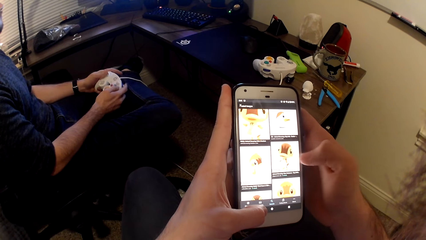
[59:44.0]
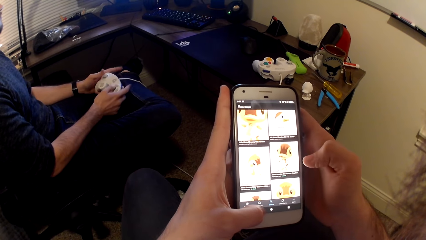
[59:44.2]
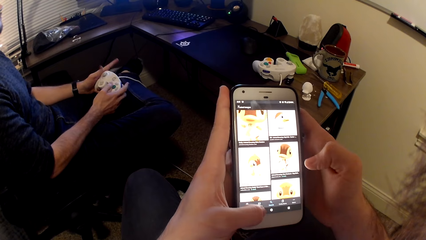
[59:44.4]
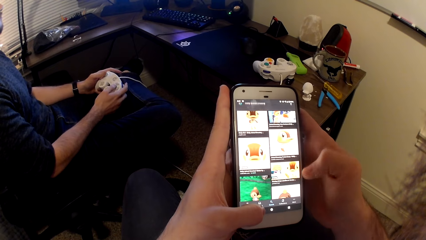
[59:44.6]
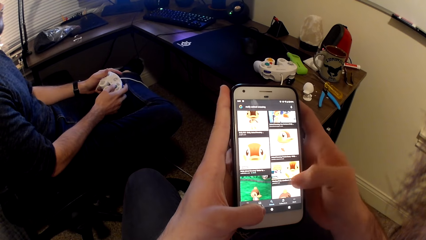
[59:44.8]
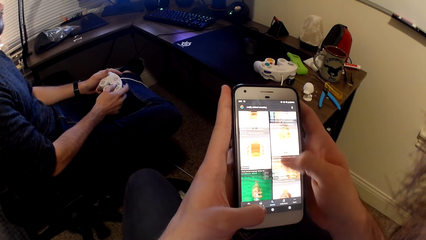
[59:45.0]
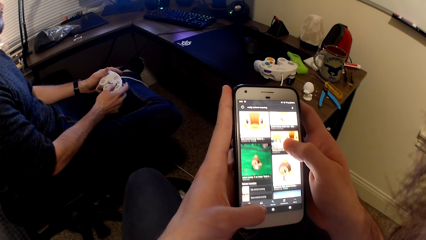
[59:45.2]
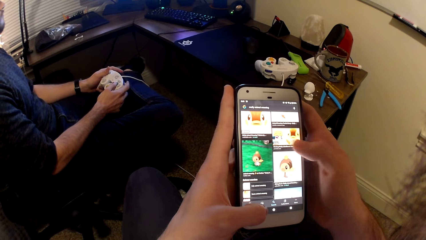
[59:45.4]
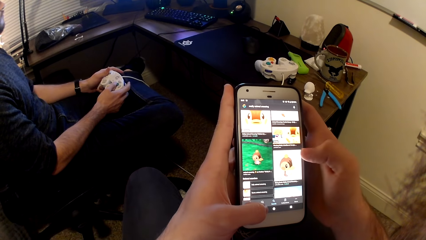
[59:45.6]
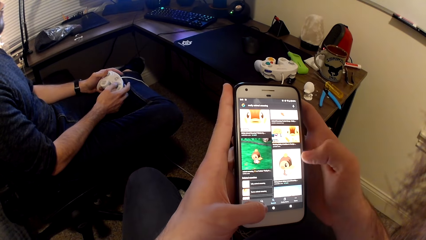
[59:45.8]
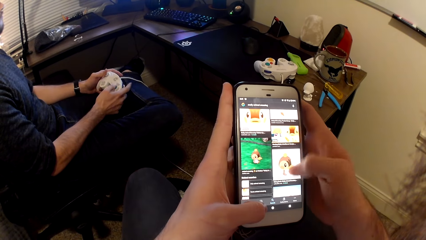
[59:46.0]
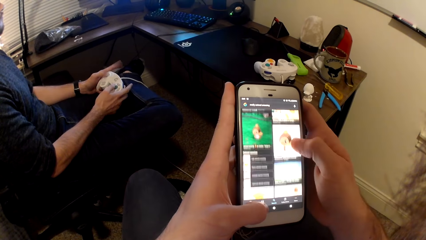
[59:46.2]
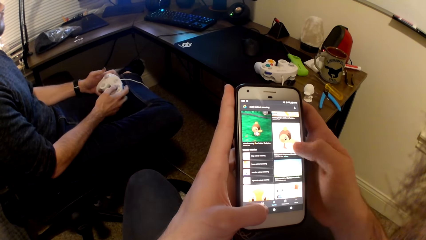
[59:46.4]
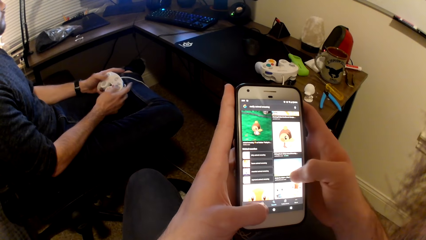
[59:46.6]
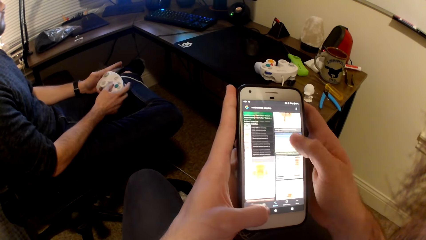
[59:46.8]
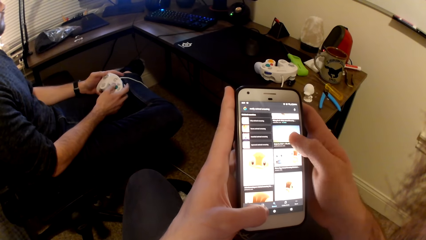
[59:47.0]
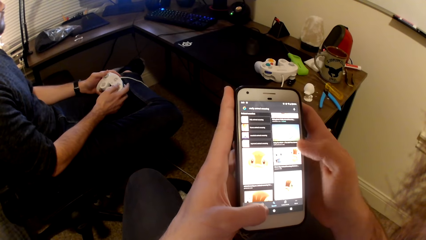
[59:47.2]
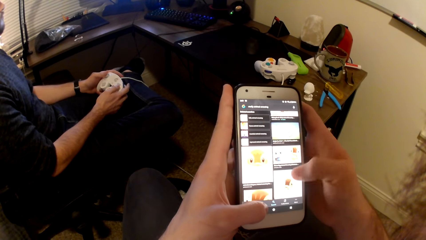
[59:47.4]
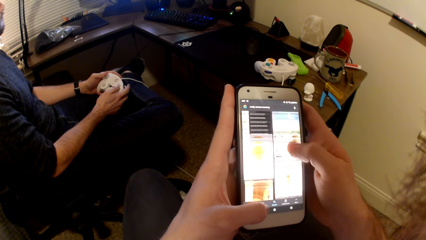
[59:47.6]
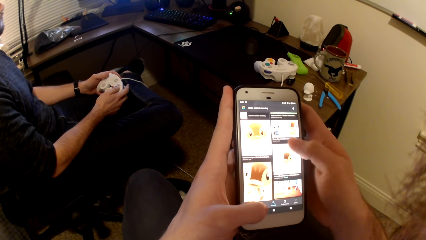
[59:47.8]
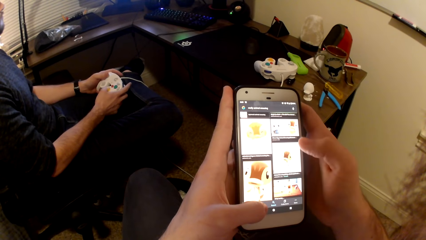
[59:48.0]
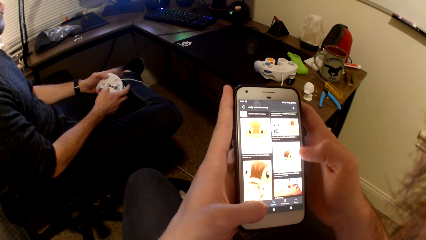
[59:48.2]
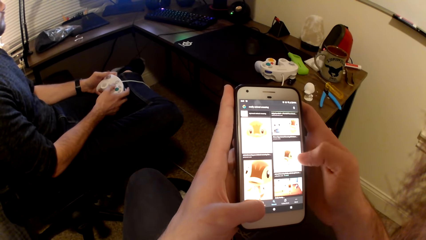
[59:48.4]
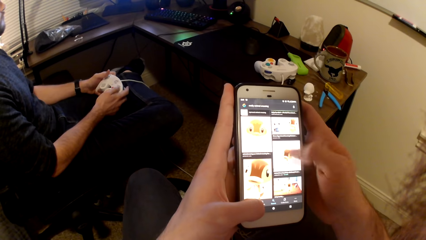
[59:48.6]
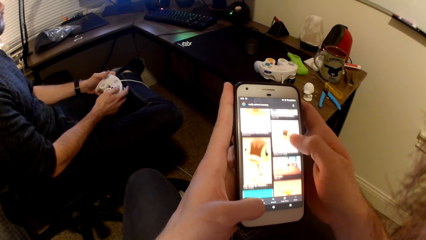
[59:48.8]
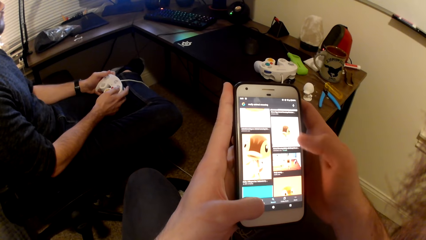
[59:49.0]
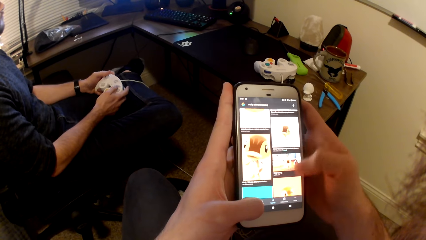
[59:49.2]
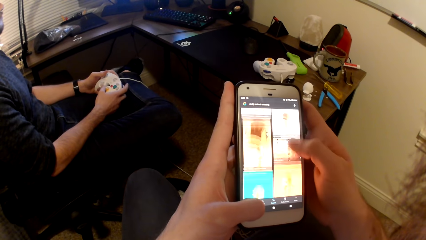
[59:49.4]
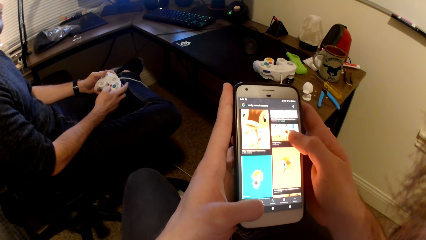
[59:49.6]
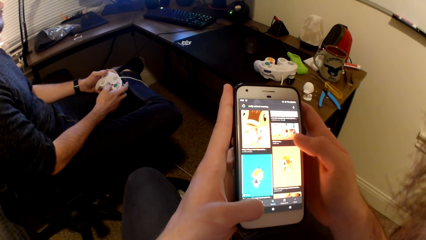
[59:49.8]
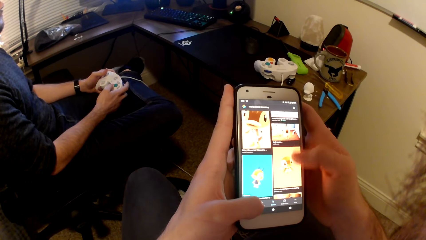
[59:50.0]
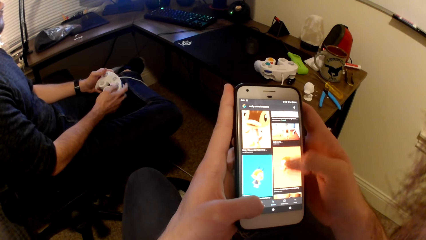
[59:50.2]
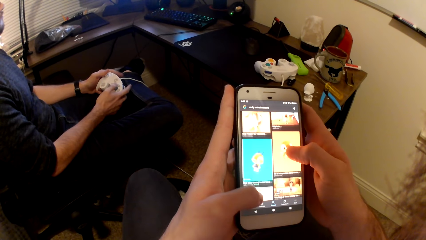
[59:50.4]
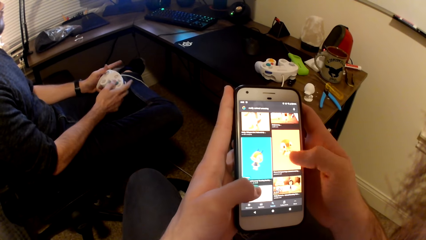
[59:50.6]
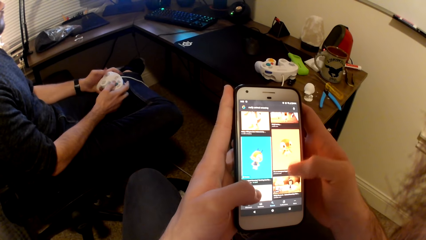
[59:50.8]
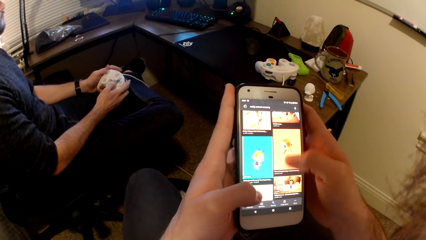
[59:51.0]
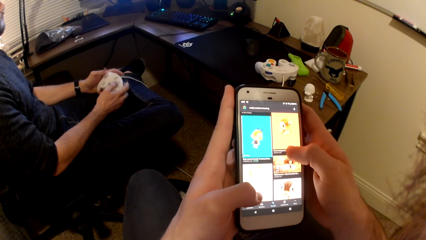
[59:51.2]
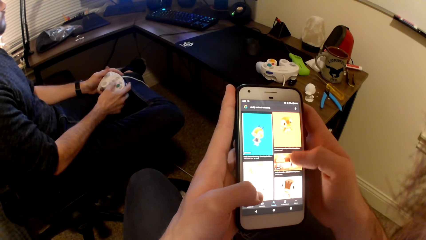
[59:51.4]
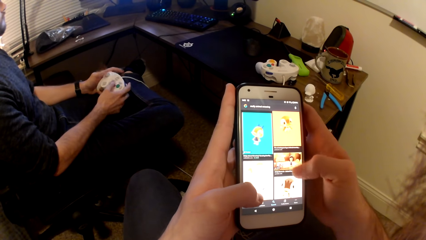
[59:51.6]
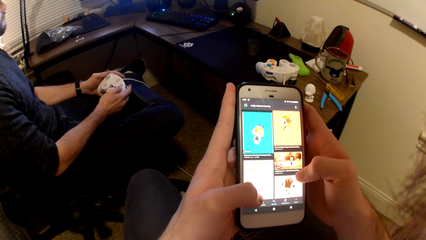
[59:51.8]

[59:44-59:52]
A man plays a game on the computer with a game pad.

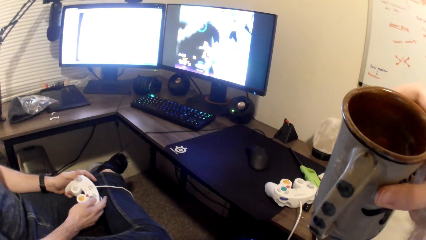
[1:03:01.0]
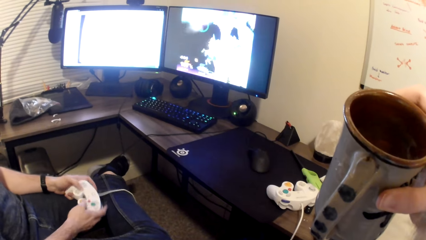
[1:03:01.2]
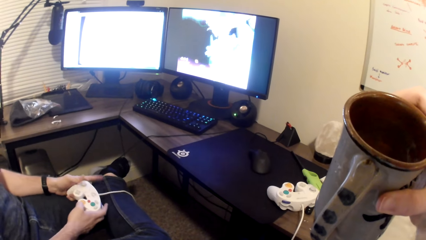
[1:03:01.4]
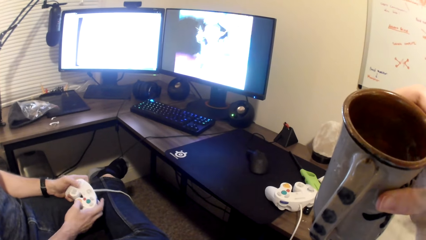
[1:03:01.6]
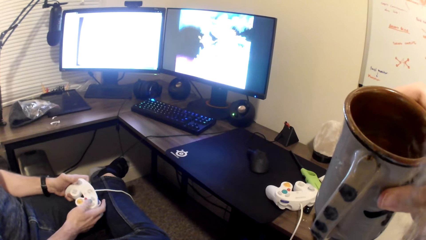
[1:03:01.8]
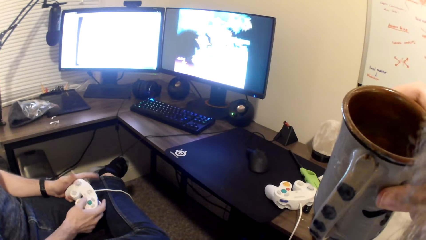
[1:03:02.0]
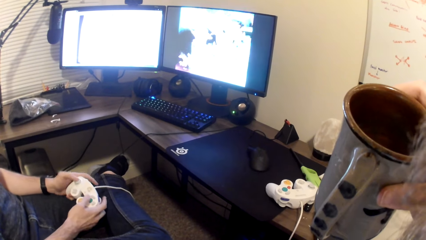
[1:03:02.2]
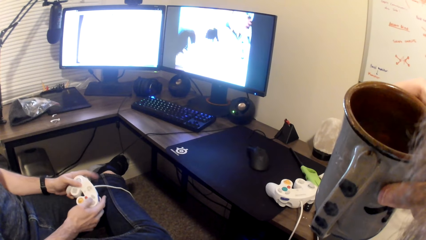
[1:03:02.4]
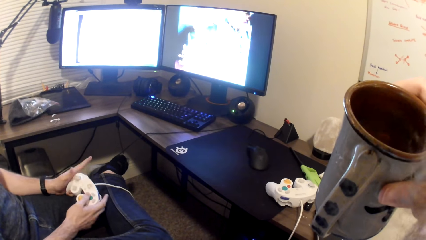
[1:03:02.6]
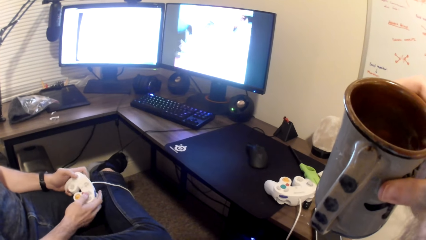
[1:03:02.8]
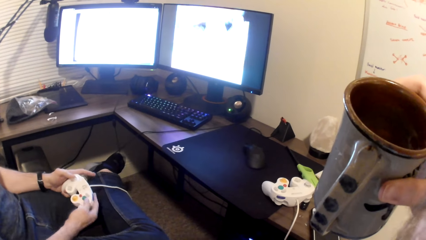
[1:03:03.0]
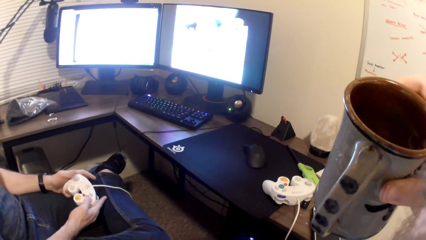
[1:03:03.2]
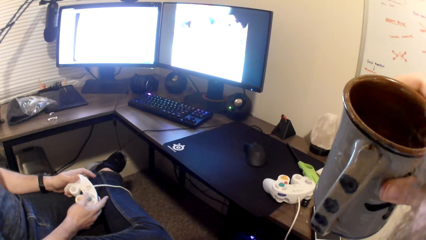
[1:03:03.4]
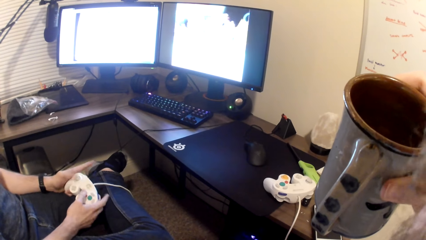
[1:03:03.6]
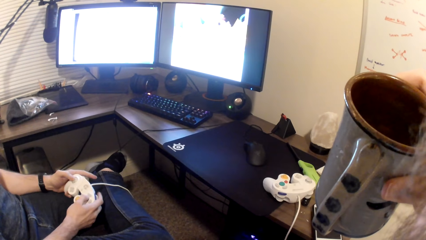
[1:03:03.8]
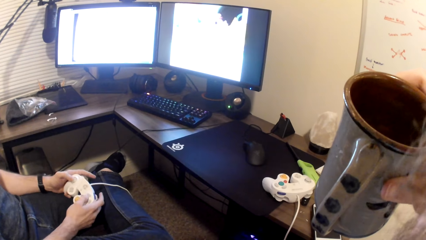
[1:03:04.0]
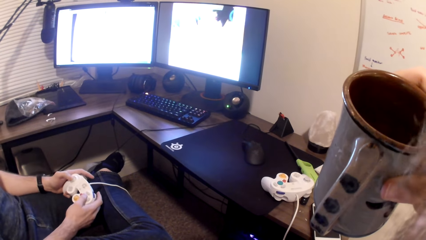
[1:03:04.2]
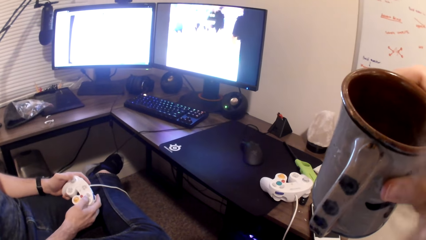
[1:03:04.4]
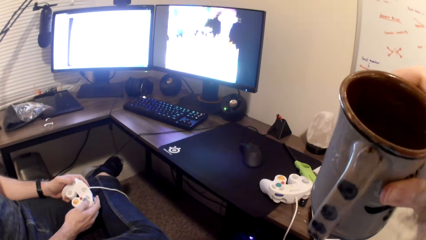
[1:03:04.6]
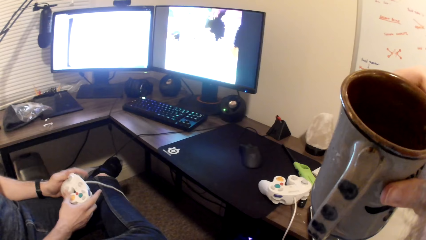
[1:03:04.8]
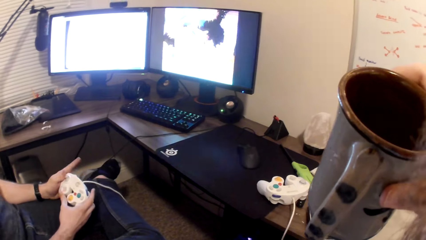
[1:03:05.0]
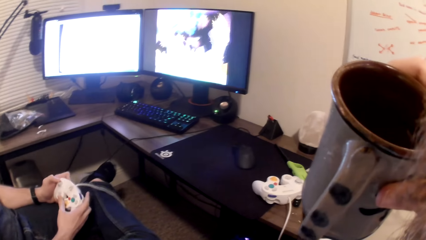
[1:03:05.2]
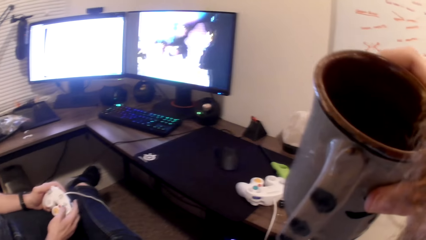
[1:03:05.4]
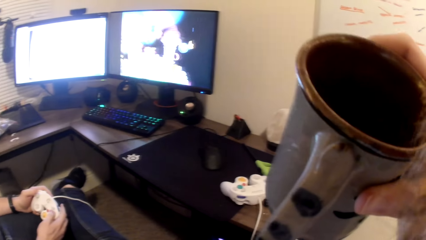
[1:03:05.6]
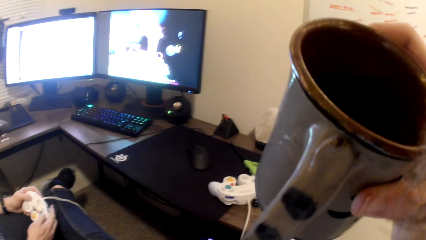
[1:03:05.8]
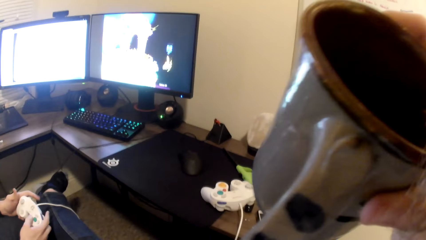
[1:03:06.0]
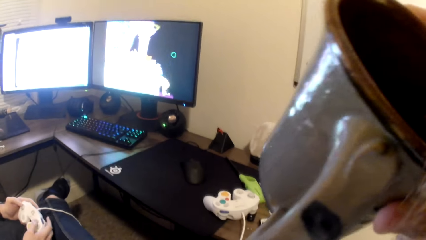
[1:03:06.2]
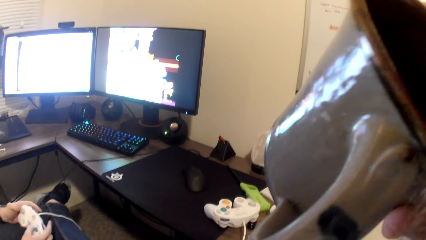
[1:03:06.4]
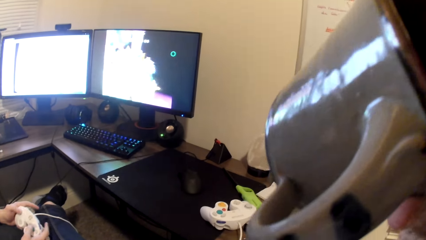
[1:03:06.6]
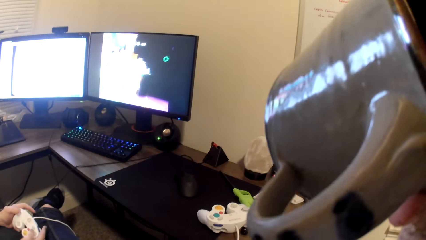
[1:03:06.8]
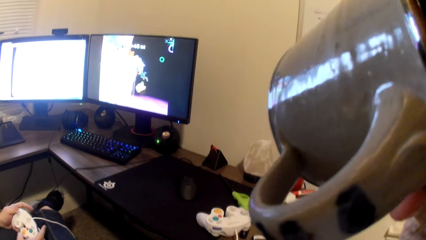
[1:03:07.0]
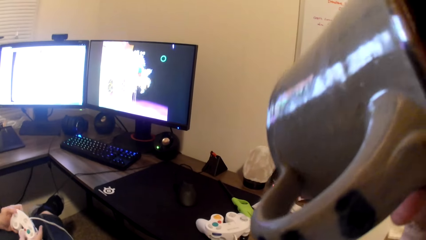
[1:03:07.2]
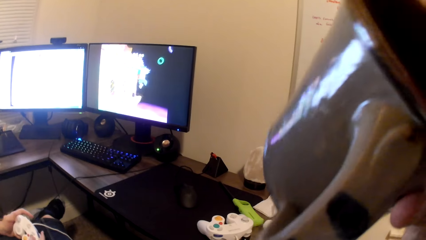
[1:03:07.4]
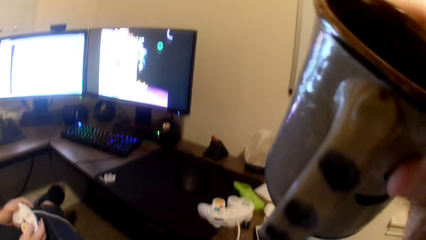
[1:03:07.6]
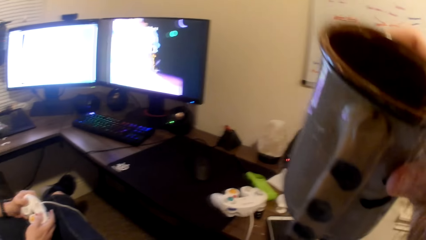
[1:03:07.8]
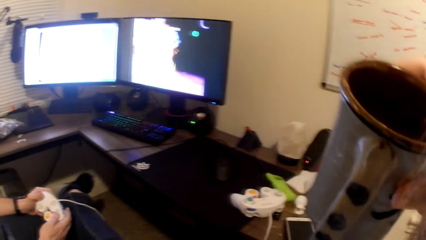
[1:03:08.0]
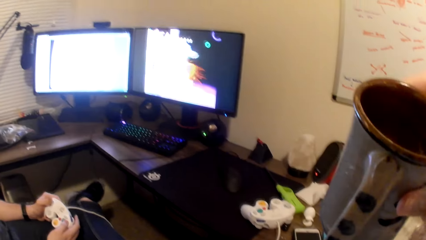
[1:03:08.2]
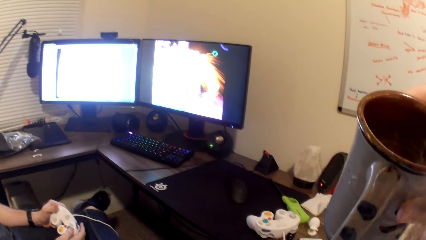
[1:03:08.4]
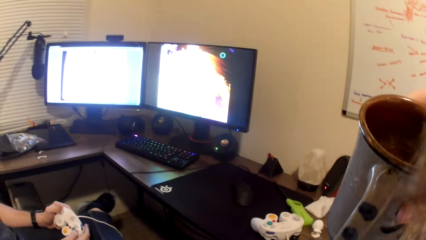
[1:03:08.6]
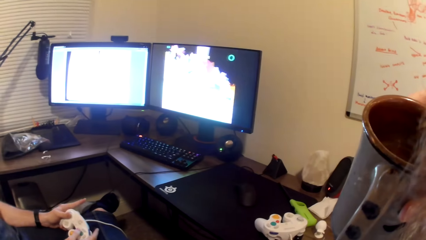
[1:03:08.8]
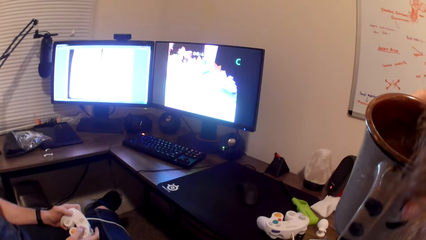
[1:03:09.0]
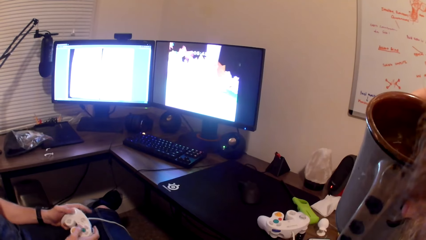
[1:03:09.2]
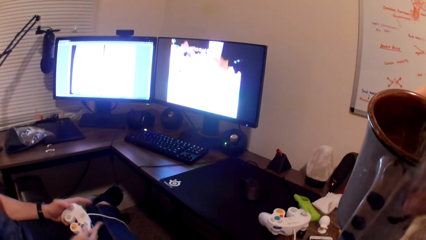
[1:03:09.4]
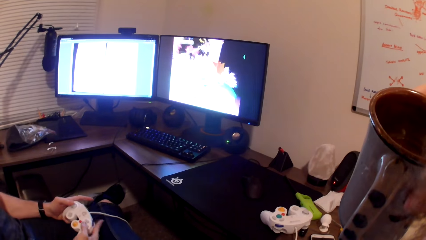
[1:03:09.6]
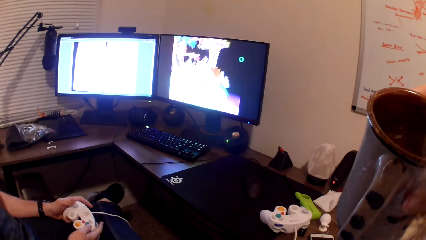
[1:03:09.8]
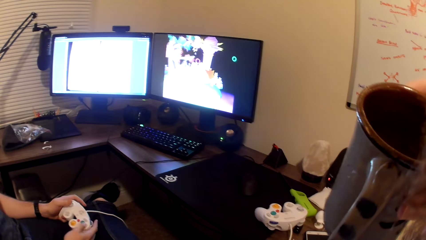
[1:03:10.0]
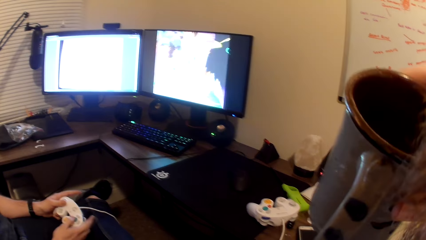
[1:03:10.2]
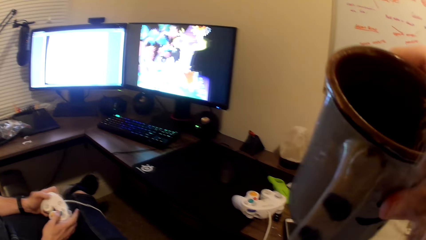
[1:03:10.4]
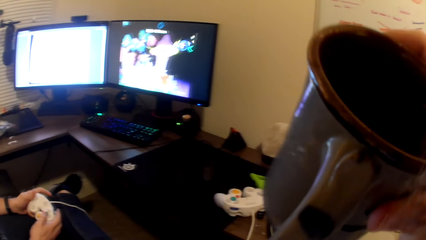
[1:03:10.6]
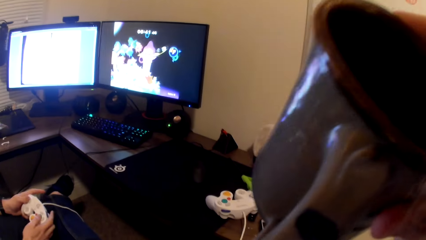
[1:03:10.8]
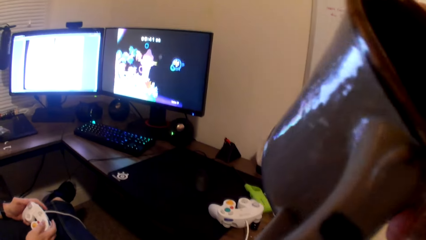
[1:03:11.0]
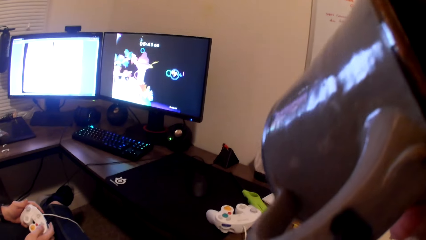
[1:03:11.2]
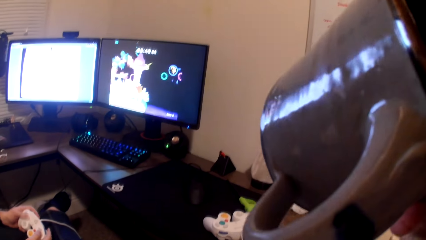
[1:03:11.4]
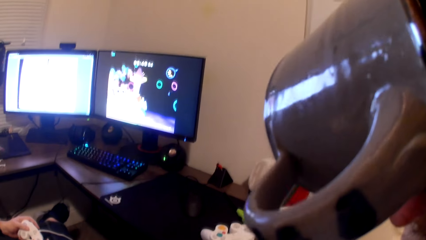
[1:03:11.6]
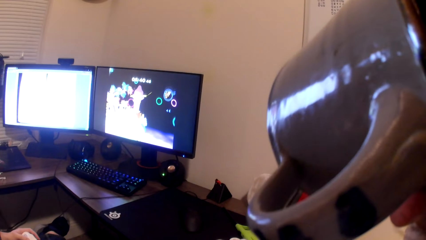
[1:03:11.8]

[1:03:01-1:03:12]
The camera wearer looks at the computer. He puts the cup in his mouth. He drinks from the mug. He removes the cup from his mouth. He looks at the computer. He puts the cup in his mouth. He drinks from the mug.
